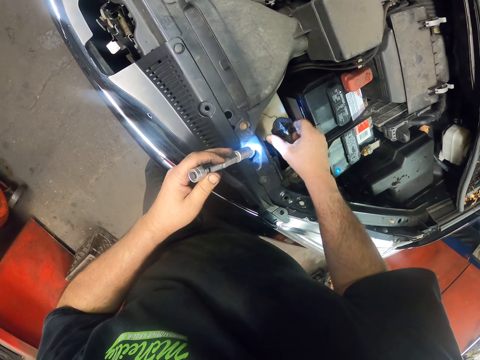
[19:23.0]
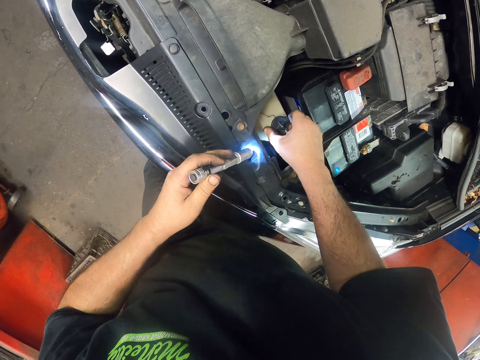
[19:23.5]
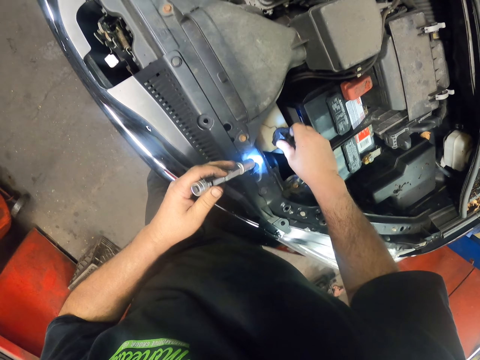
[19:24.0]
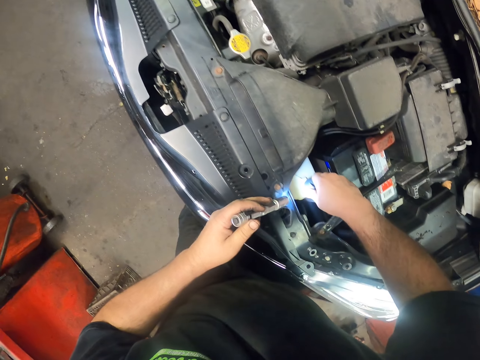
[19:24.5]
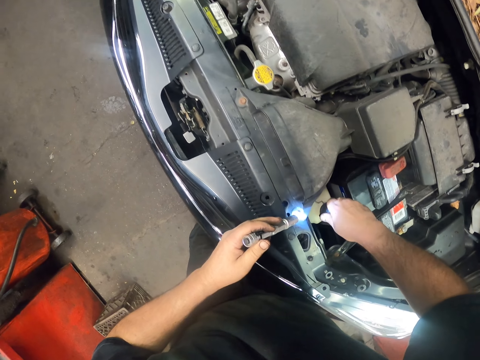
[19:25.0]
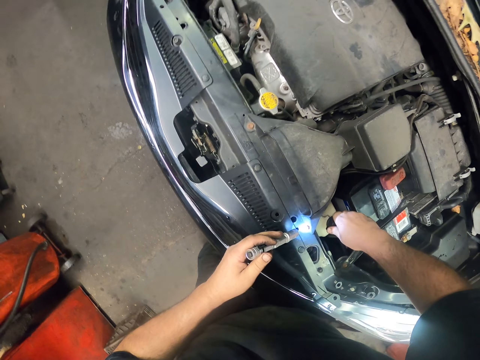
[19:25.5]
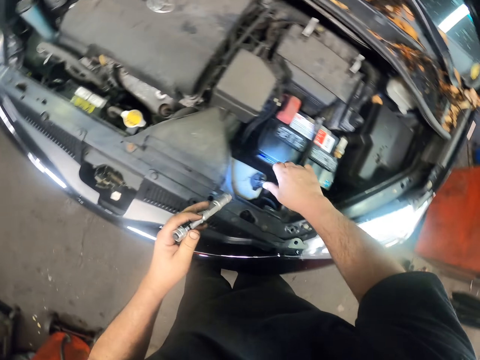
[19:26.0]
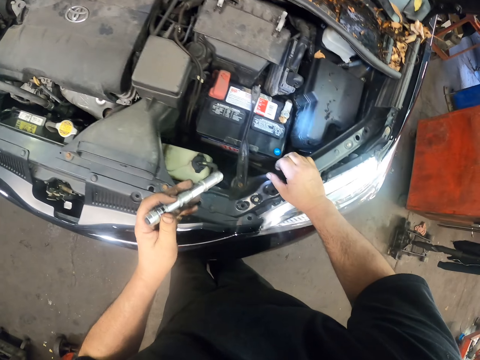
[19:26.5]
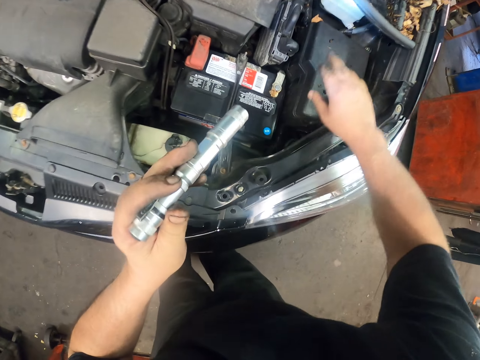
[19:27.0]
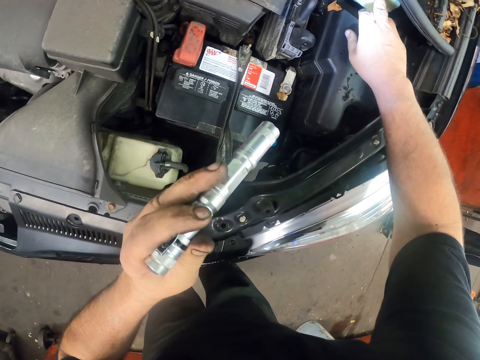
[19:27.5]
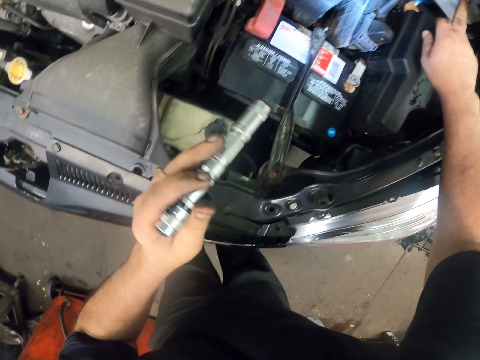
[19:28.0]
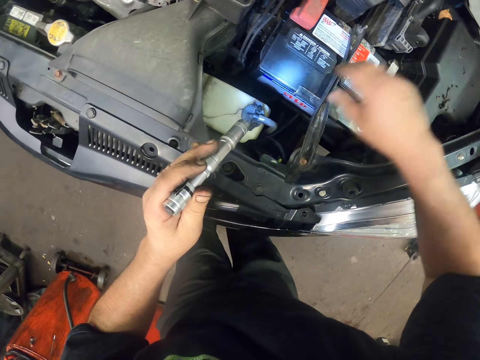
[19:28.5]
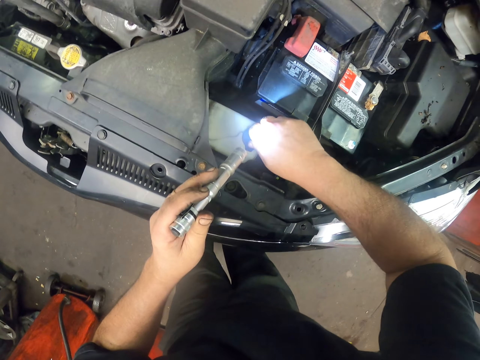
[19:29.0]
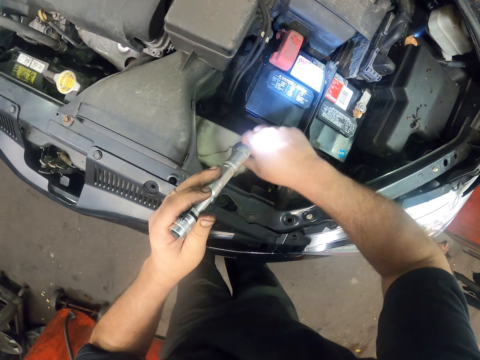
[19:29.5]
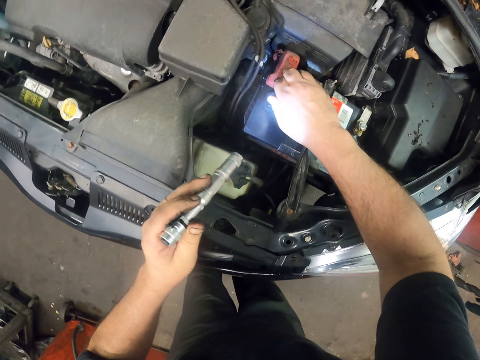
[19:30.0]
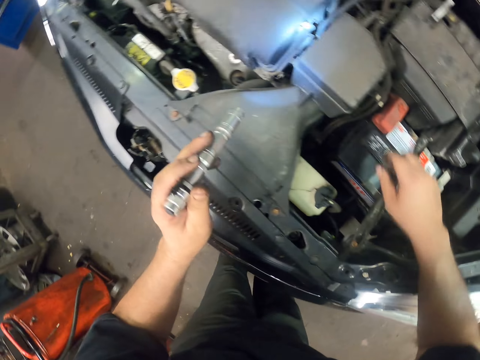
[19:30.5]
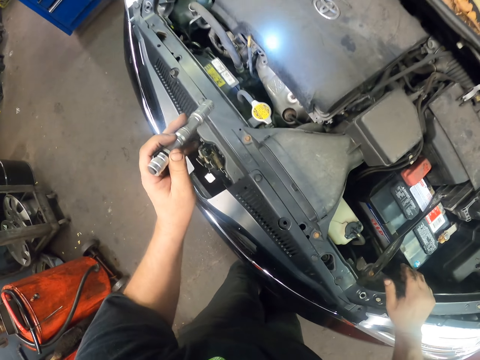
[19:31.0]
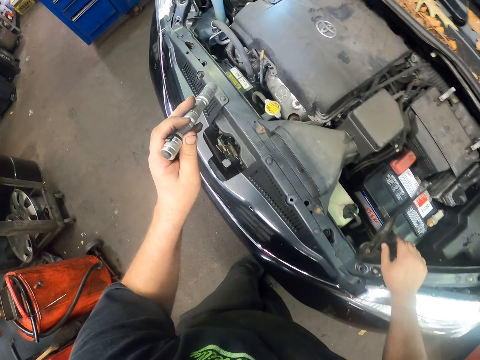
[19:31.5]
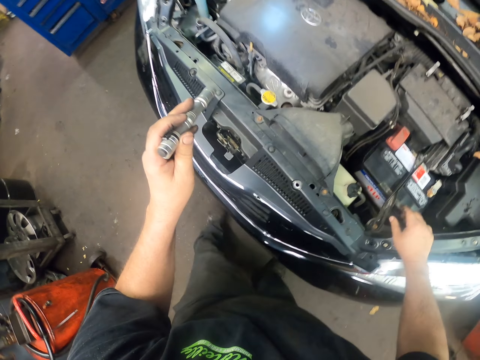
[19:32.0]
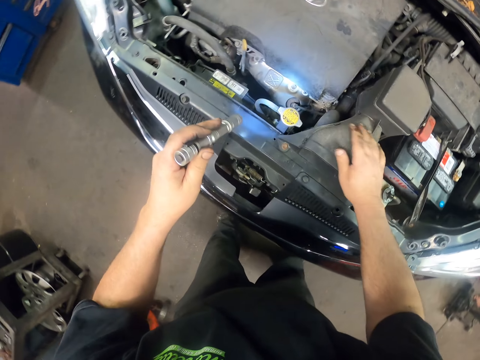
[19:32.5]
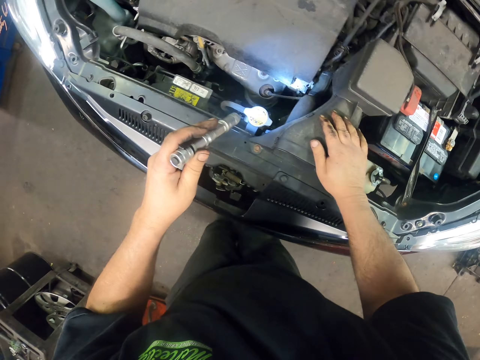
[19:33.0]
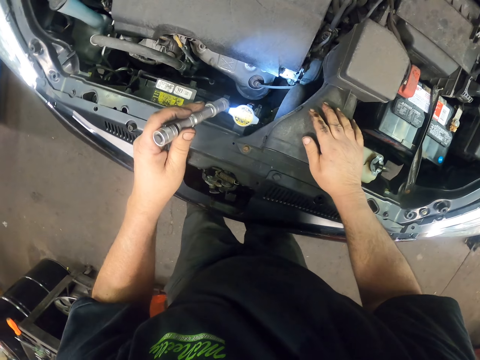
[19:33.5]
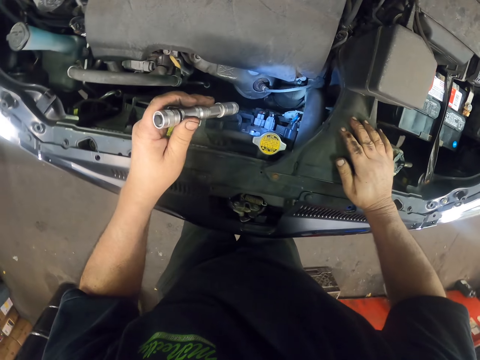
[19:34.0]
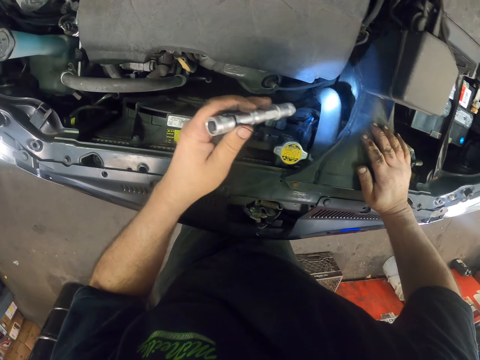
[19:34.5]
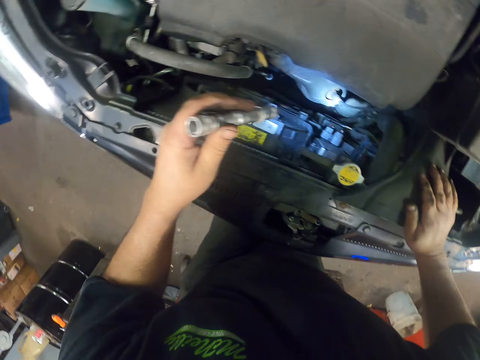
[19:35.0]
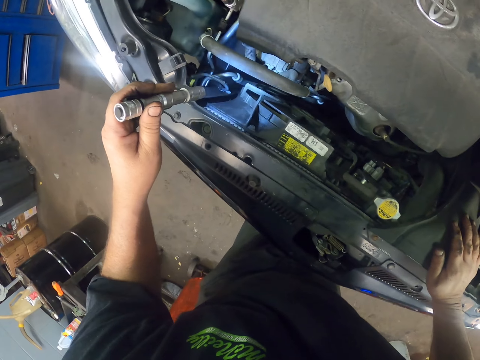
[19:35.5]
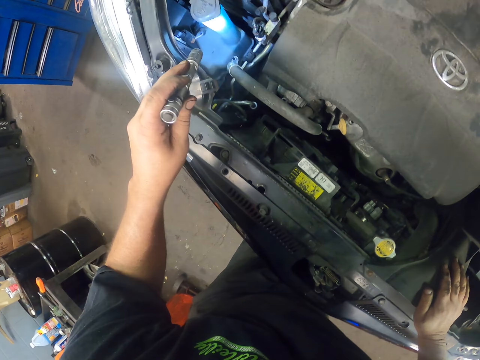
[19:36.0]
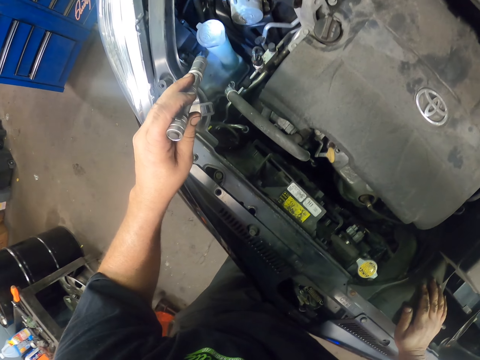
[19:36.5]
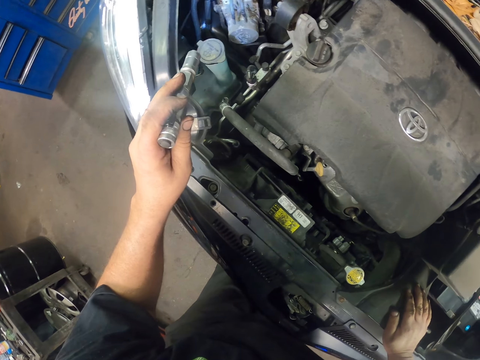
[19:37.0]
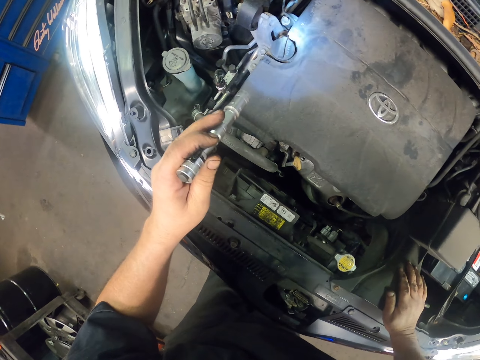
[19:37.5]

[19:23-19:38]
The camera wearer looks in the car. They look around.

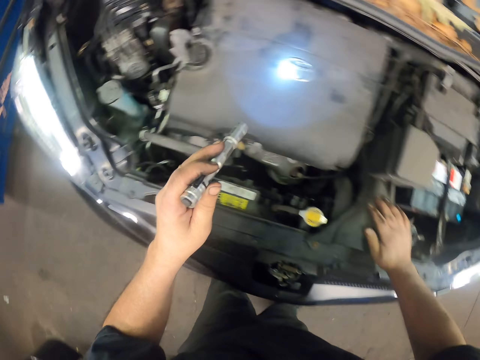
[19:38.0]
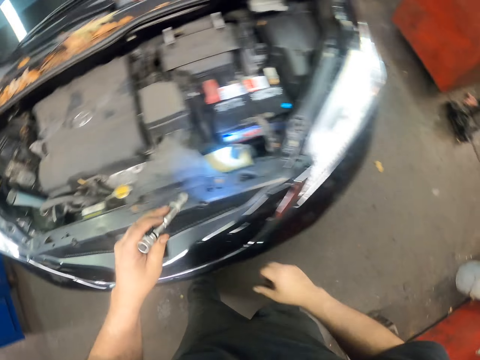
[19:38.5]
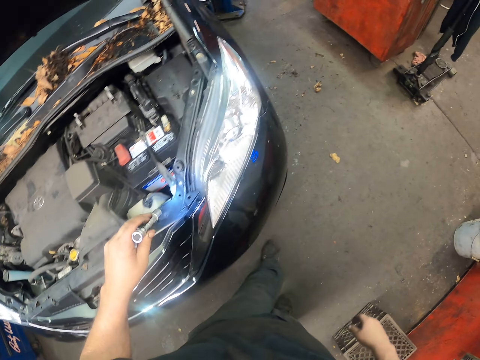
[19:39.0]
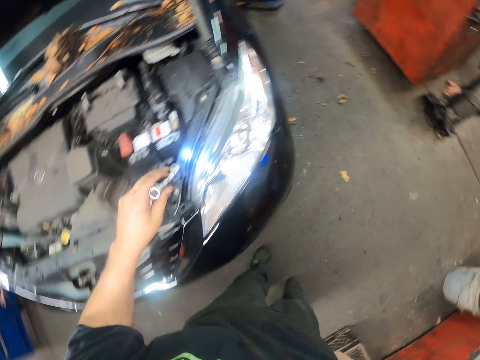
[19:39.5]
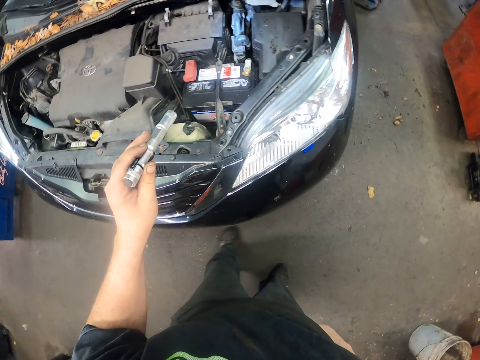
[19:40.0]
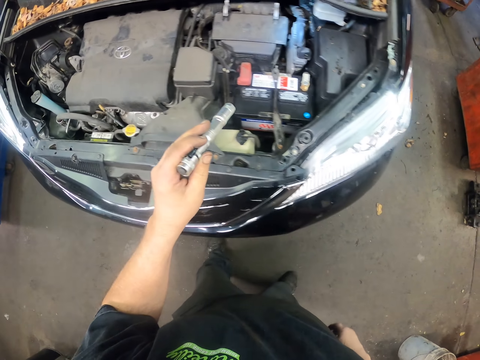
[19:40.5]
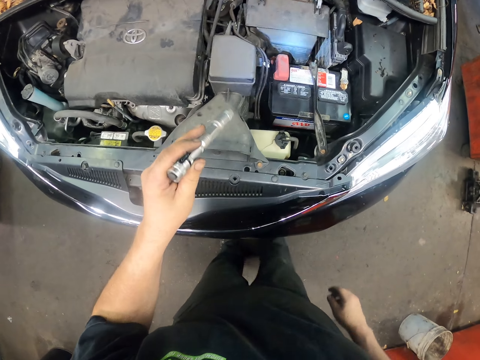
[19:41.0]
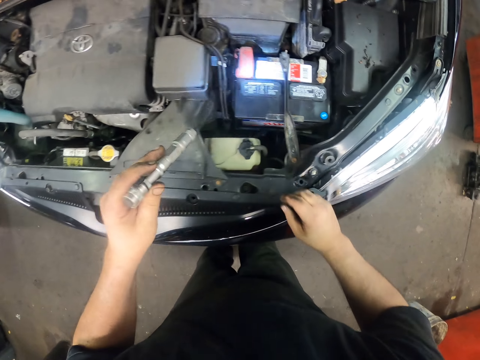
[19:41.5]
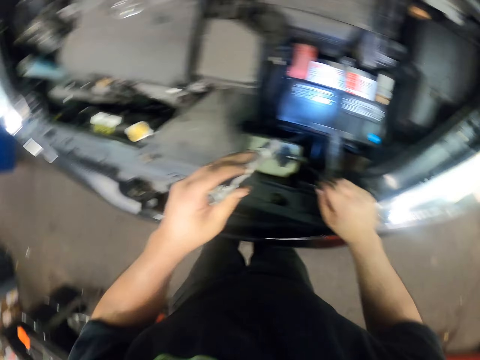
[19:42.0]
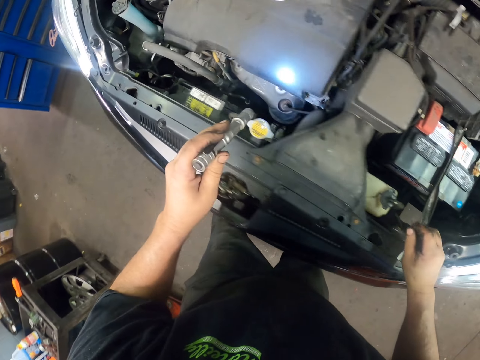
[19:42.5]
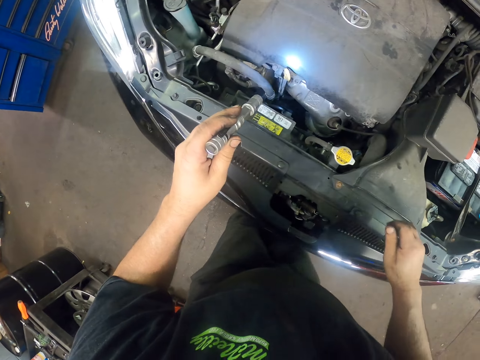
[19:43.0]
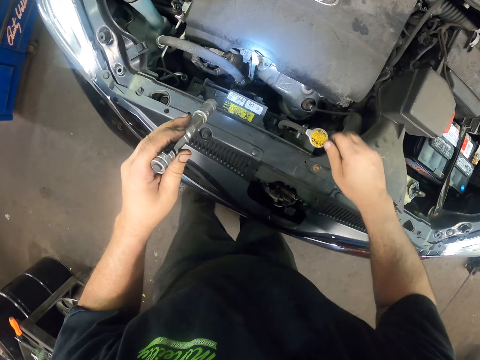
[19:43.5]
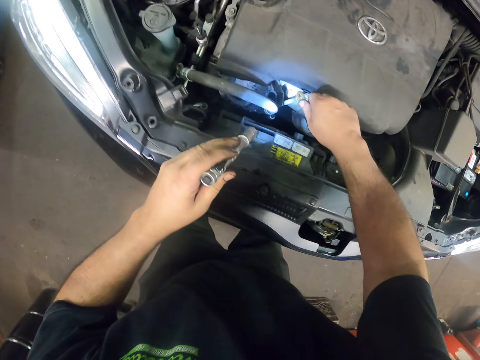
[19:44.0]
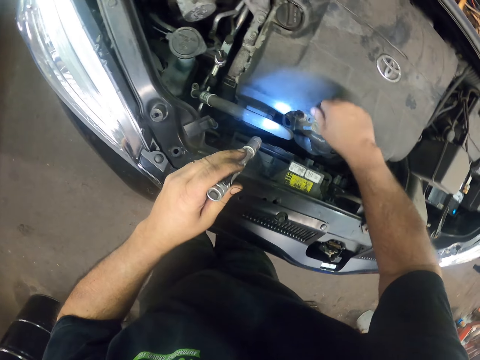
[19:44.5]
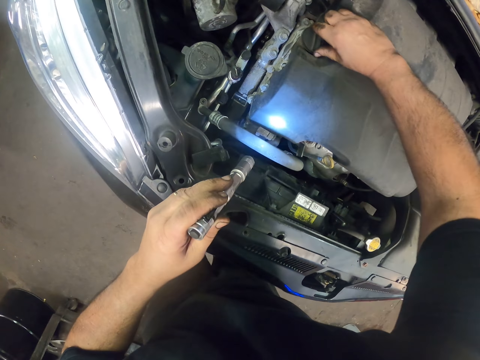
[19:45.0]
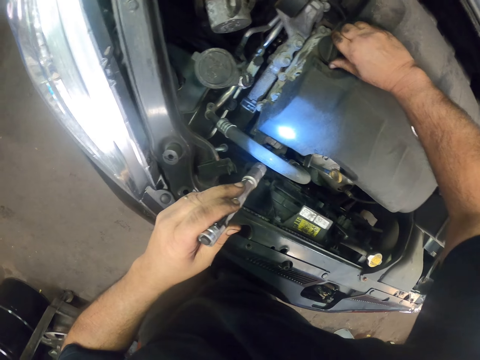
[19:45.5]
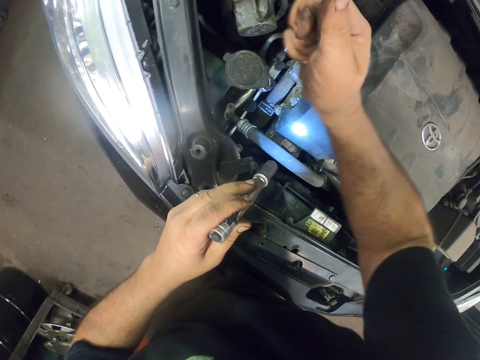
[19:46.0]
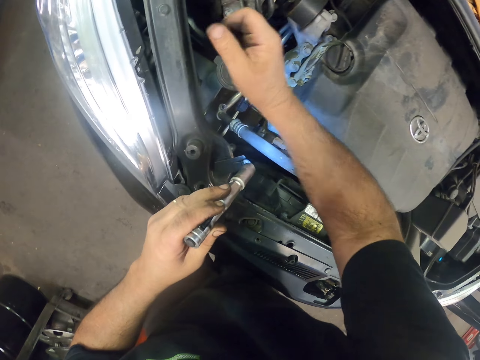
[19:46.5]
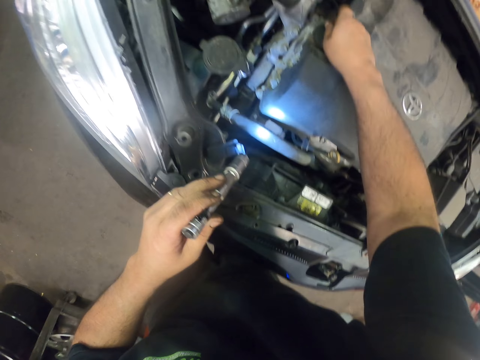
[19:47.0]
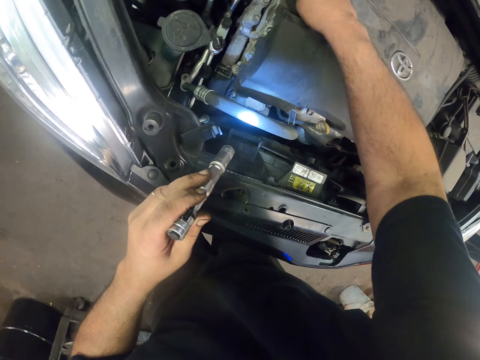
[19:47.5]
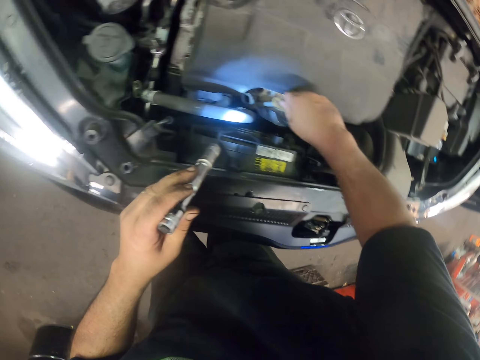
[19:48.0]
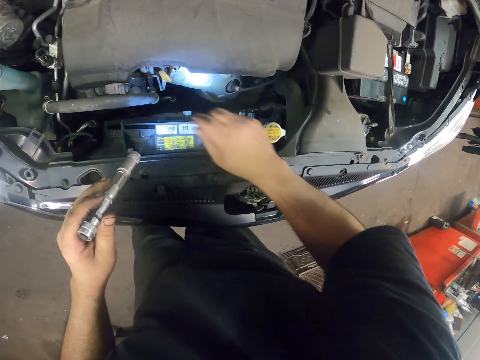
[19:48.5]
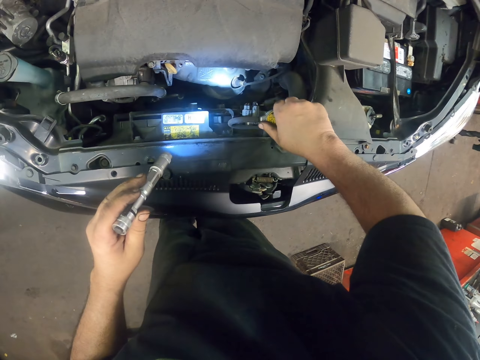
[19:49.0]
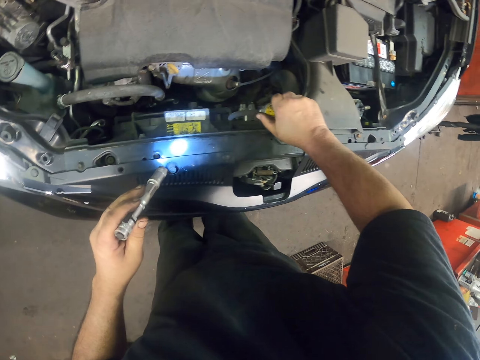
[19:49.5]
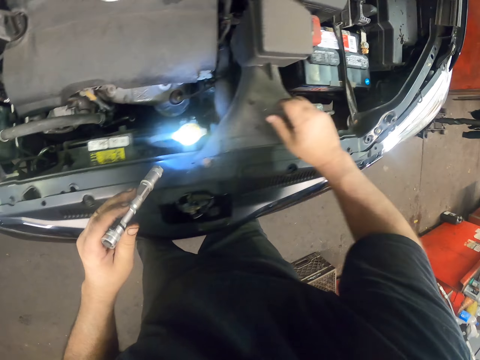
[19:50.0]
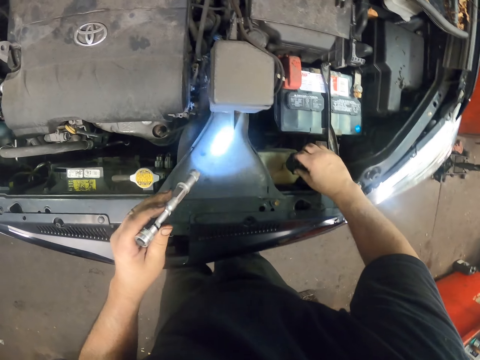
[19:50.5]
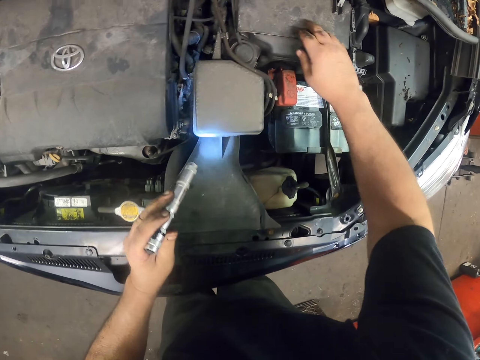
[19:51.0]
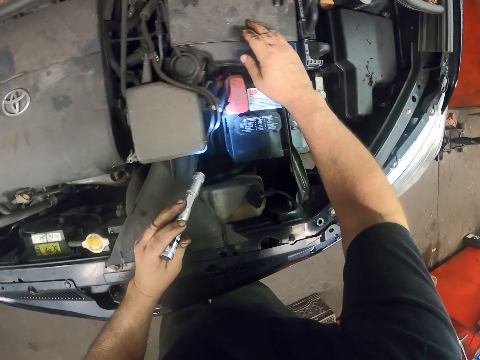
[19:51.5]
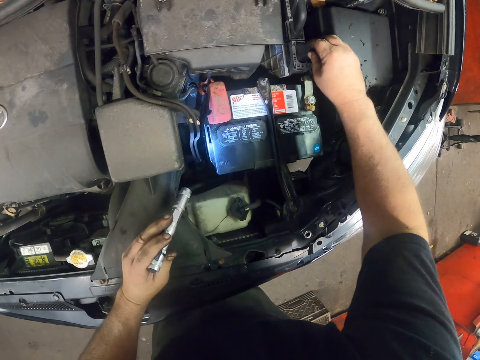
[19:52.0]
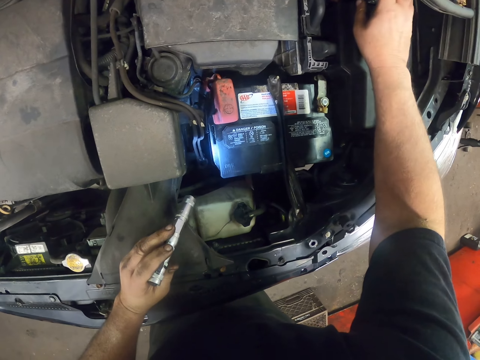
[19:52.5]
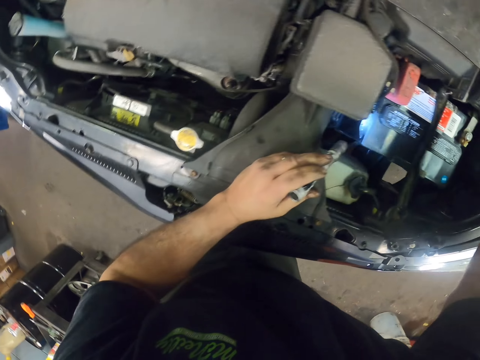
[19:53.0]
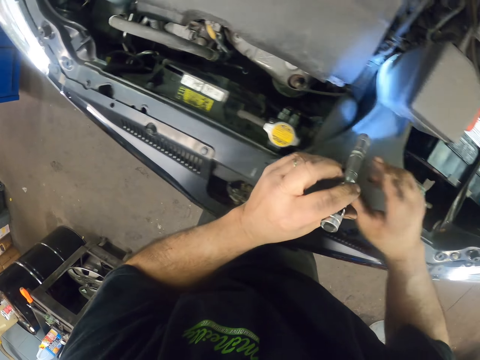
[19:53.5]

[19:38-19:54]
The camera wearer checks everything. They hold a part in the car.
